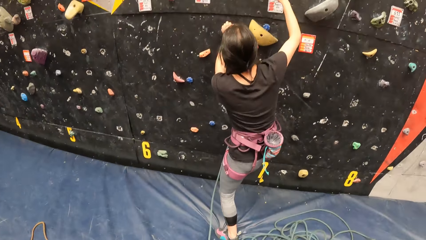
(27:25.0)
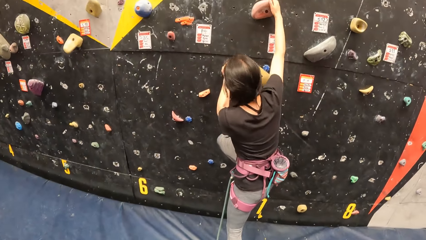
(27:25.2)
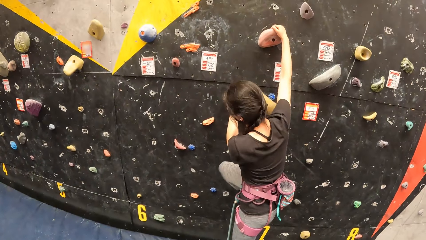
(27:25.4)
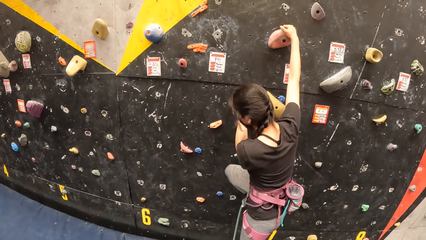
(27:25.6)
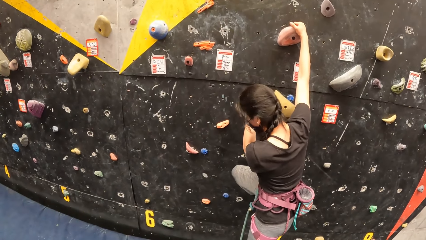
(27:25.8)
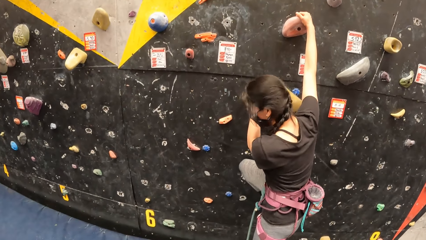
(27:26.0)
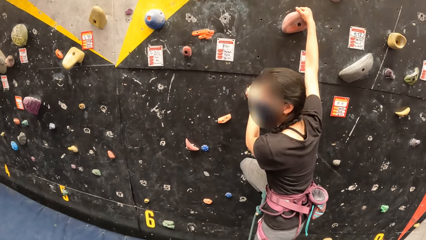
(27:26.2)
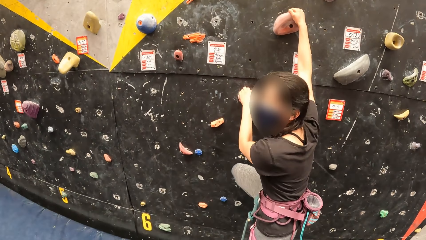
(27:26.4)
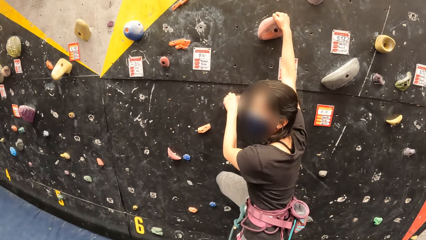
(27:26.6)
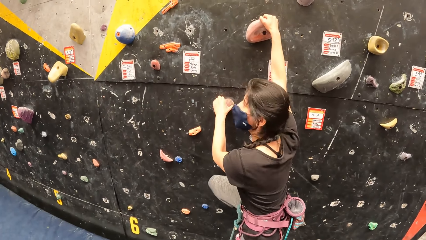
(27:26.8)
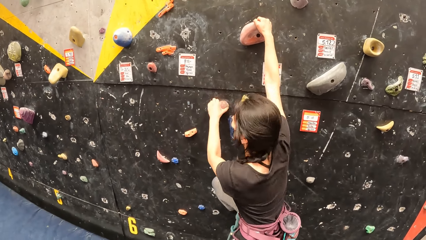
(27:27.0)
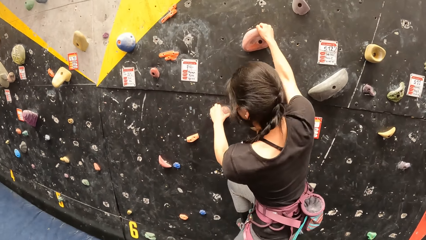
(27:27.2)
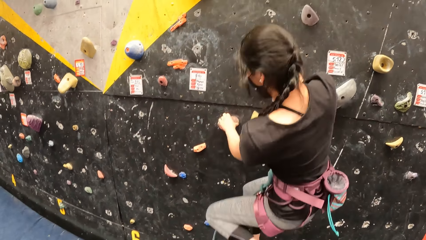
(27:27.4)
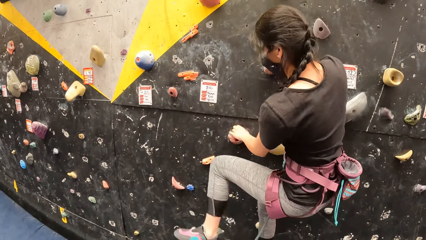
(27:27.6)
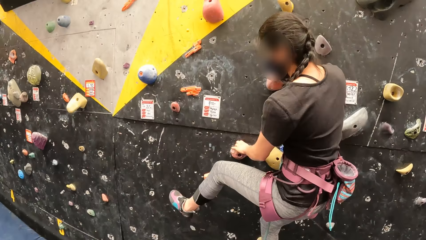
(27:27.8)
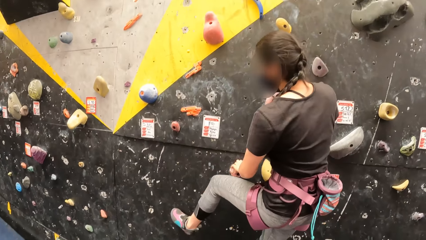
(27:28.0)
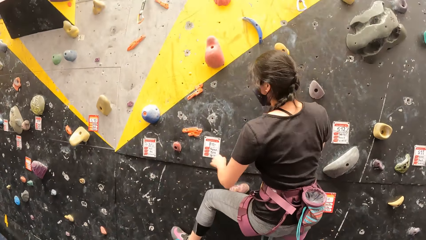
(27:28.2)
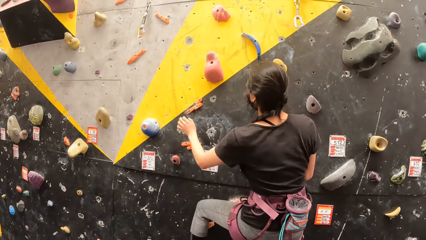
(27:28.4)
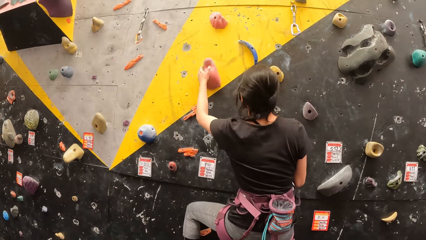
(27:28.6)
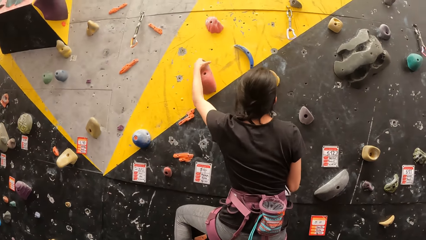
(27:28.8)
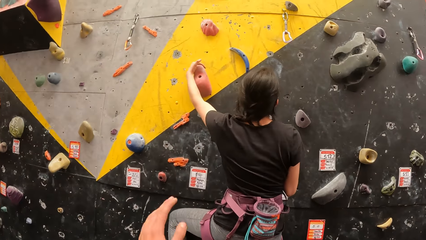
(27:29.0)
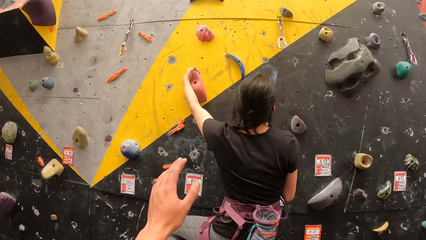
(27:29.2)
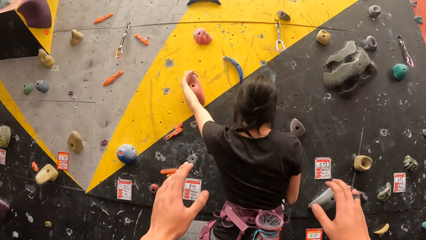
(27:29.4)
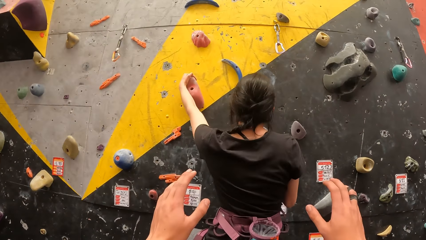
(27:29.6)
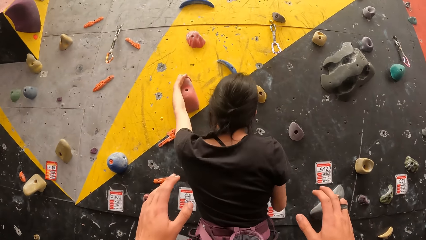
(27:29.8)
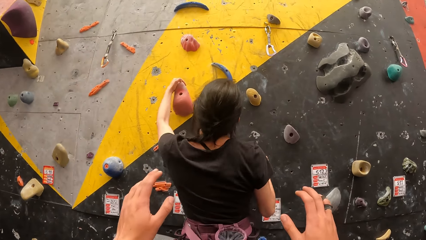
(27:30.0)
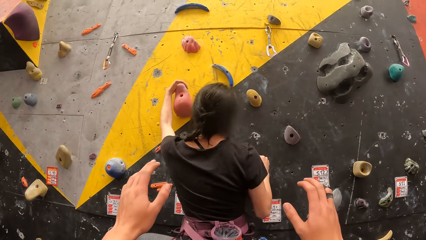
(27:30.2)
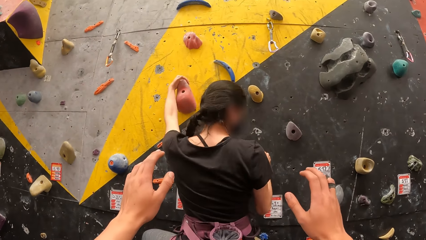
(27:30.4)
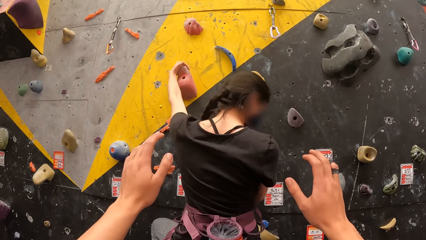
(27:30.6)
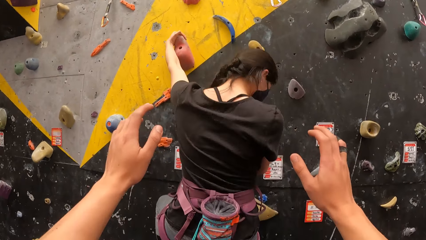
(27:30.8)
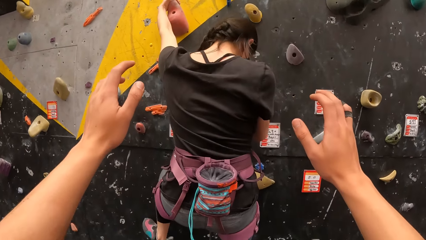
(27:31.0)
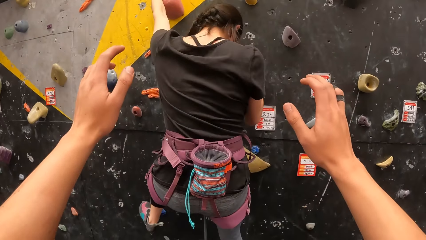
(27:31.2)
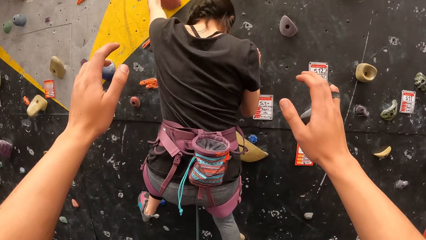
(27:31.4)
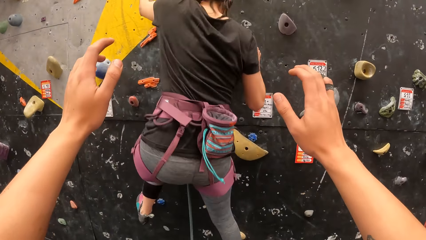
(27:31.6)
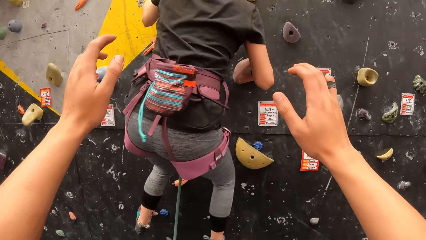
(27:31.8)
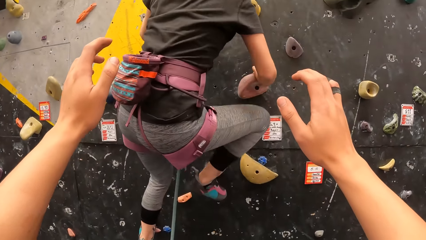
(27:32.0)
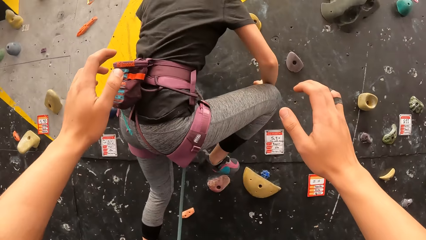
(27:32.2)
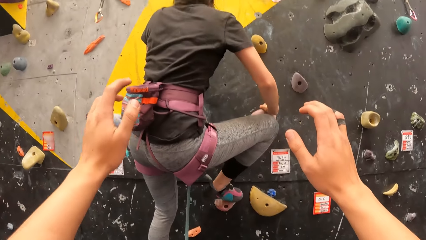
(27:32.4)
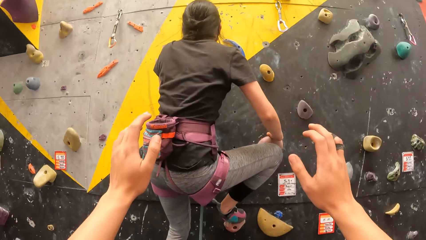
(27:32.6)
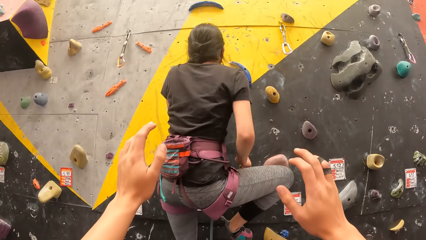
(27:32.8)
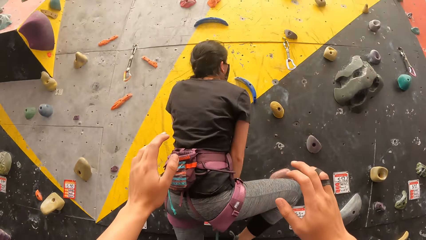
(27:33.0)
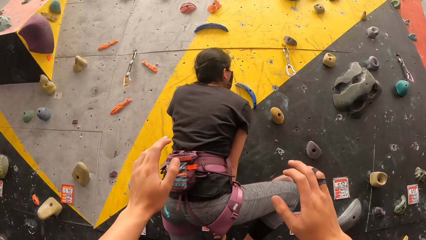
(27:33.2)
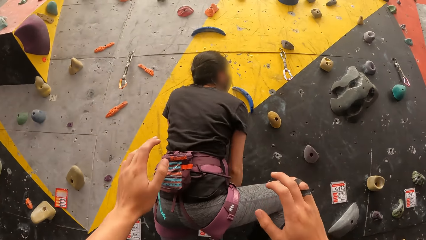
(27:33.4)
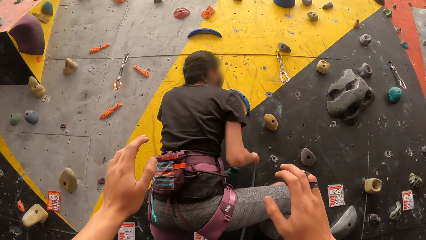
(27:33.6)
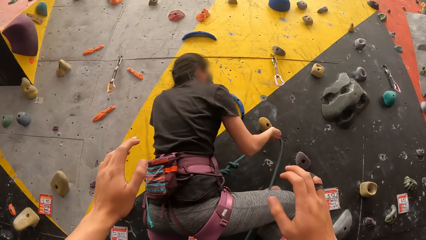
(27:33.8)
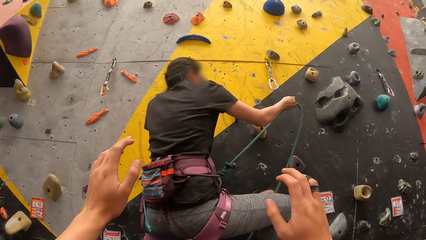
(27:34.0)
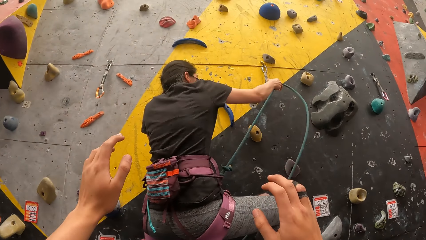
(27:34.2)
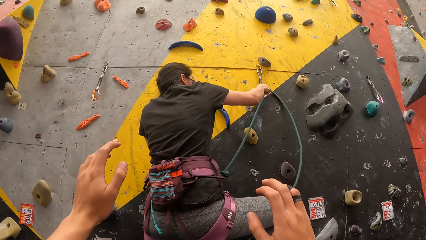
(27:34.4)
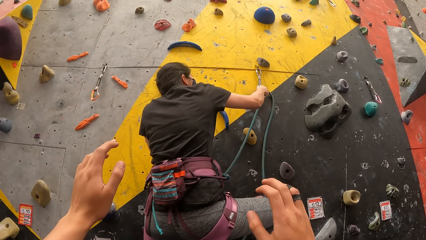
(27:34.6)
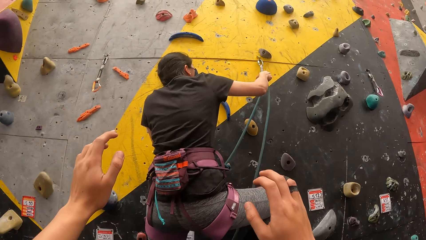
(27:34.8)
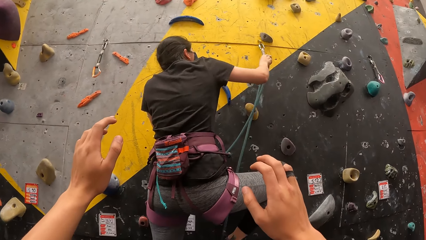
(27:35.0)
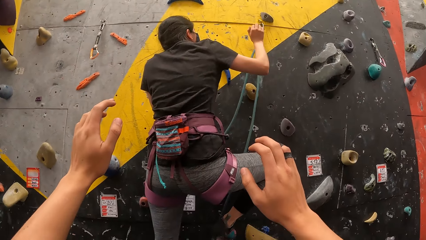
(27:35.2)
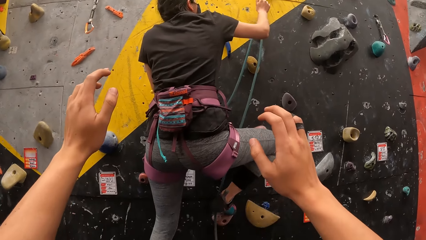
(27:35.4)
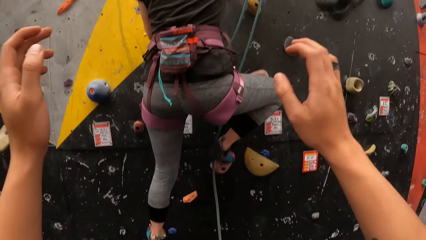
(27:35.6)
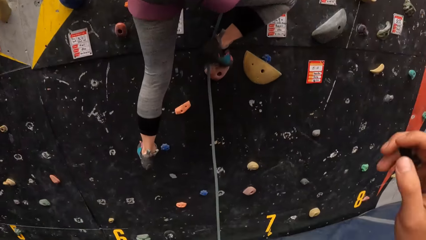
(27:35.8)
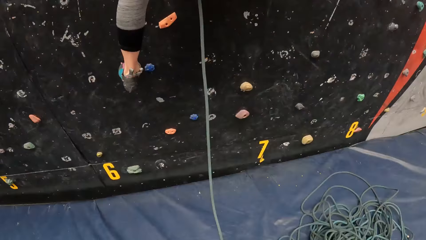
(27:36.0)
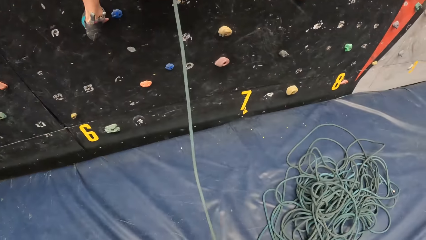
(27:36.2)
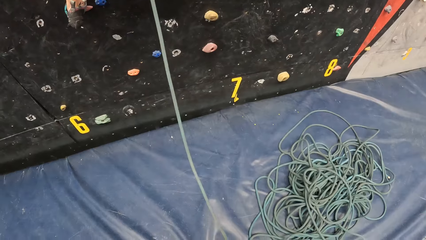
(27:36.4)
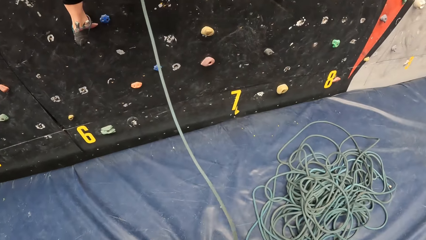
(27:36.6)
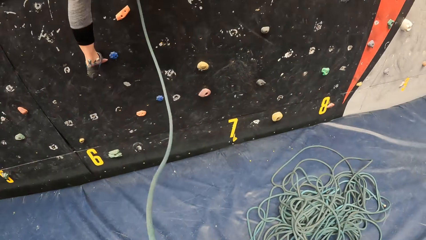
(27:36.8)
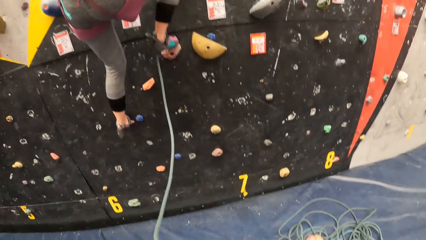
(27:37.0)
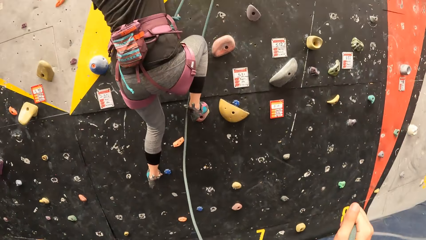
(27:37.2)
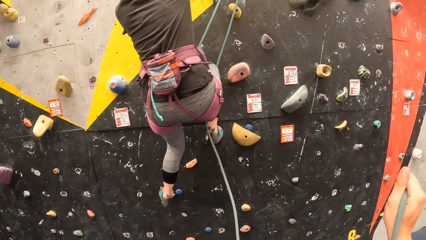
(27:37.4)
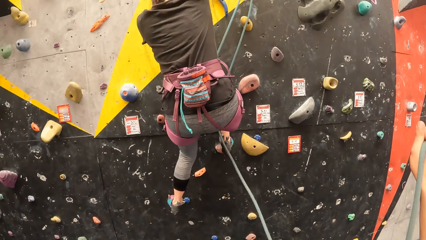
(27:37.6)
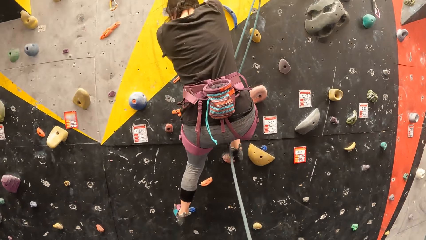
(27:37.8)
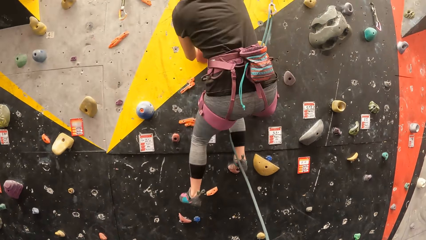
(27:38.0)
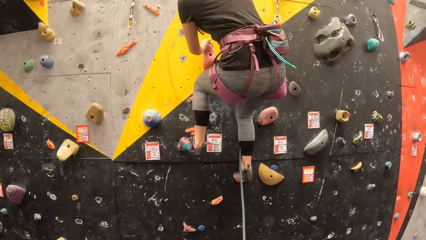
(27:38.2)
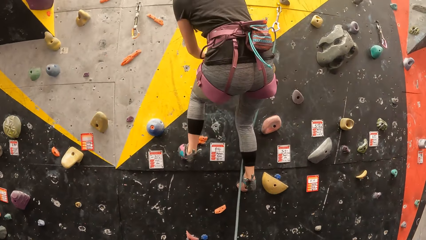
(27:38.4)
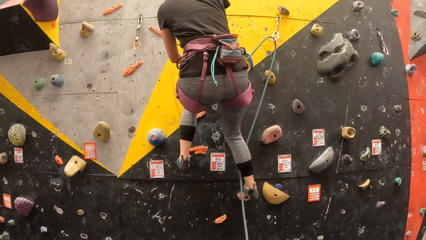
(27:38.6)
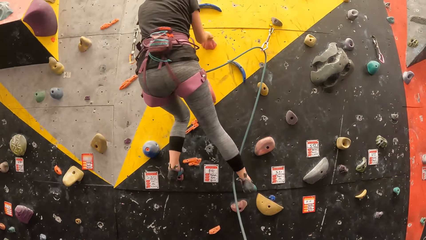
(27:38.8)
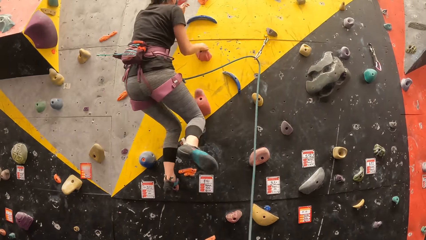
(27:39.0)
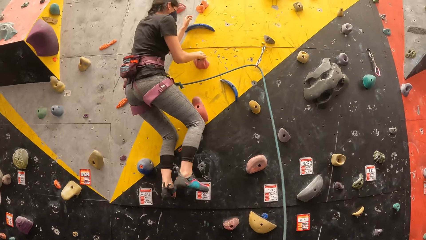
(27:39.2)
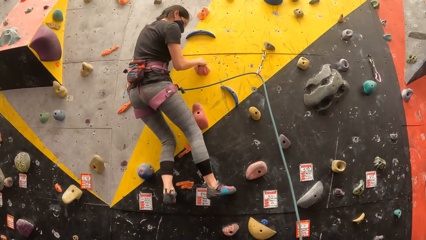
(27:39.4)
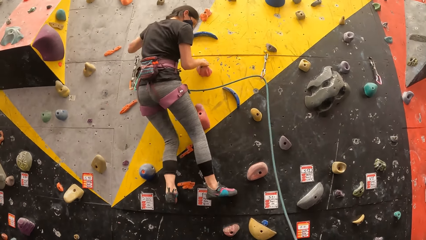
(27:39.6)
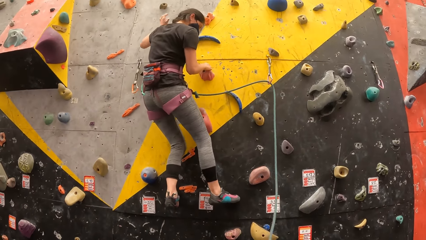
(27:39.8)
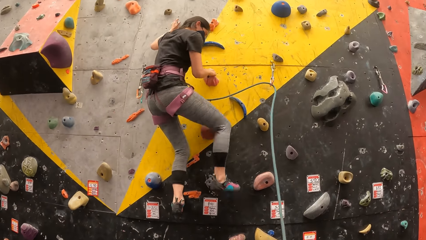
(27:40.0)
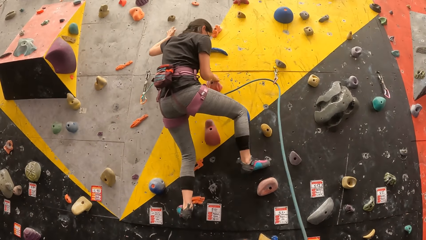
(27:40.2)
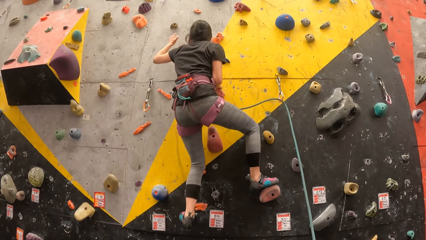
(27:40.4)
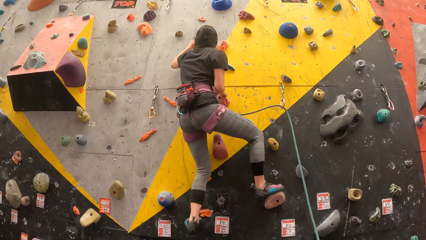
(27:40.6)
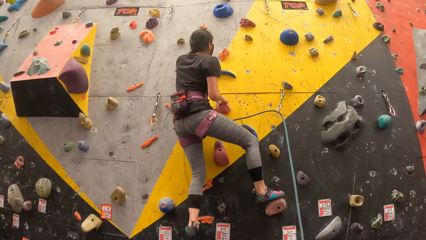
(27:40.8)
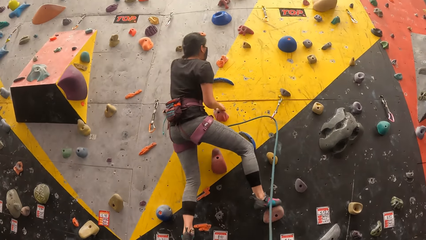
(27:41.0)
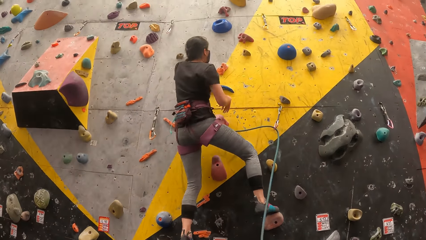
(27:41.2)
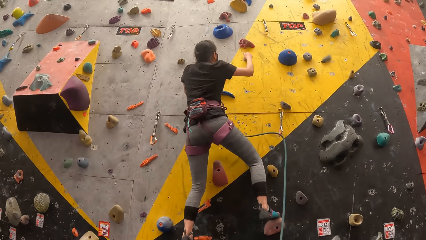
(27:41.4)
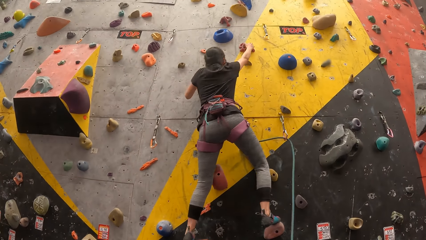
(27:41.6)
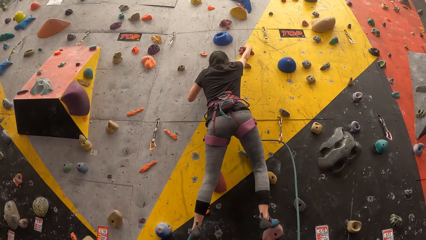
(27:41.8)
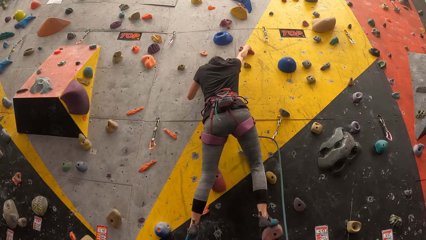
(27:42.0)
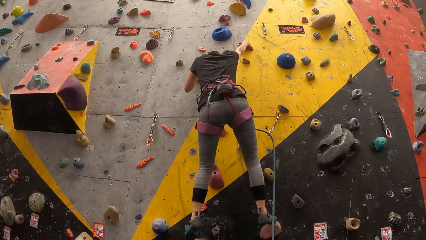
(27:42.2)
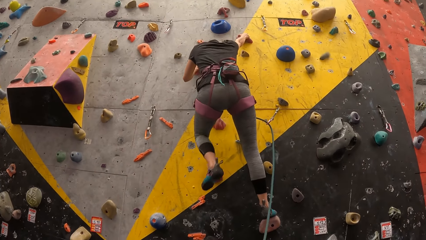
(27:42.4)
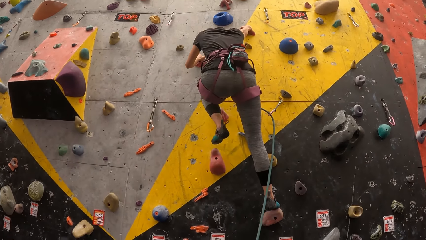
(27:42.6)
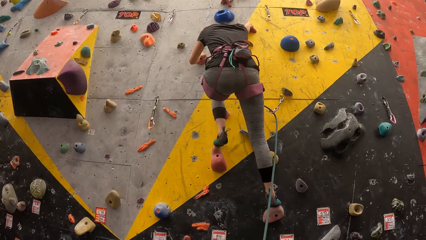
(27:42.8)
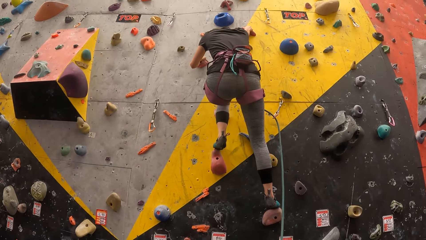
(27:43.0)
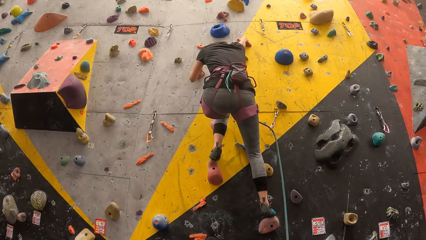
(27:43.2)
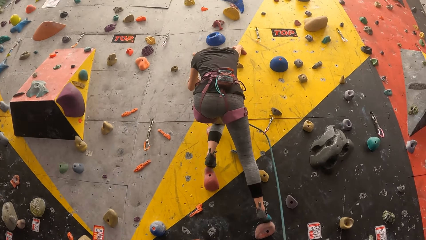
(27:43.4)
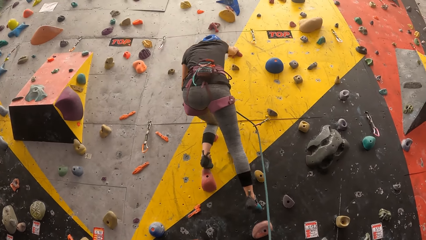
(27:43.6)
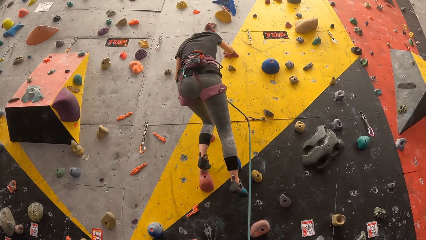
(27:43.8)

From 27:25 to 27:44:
The camera wearer walks forward. A woman climbs the wall. The camera wearer looks up the bouldering wall and raises both hands up. The woman moves the thread with the right hand. The camera wearer drops both hands. The woman climbs the wall.
